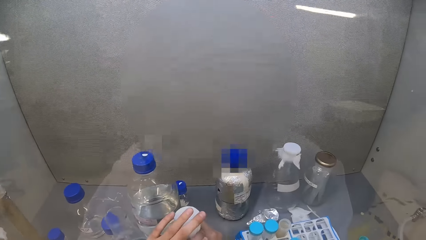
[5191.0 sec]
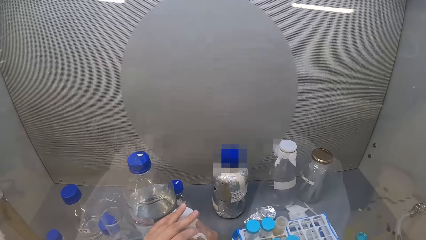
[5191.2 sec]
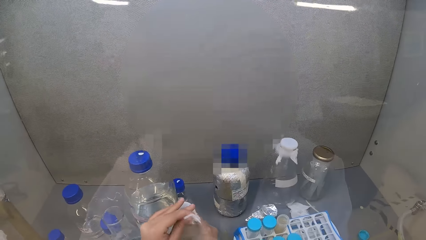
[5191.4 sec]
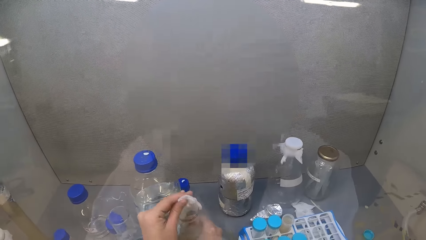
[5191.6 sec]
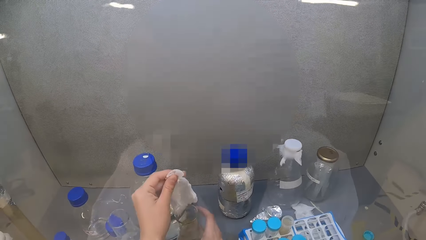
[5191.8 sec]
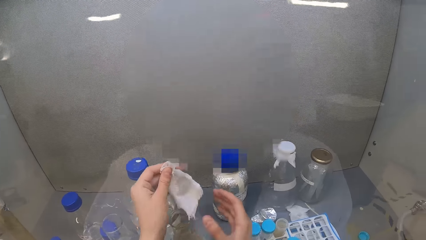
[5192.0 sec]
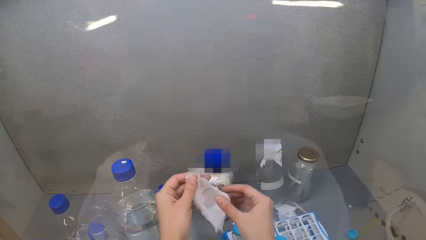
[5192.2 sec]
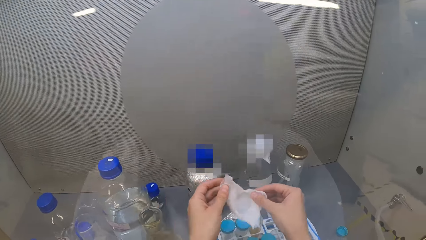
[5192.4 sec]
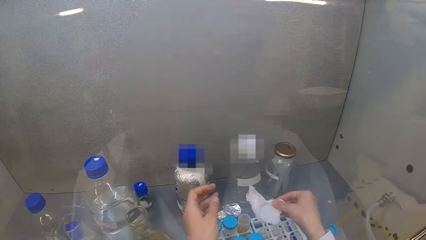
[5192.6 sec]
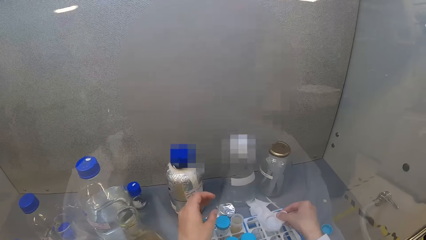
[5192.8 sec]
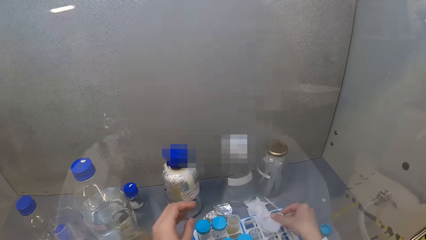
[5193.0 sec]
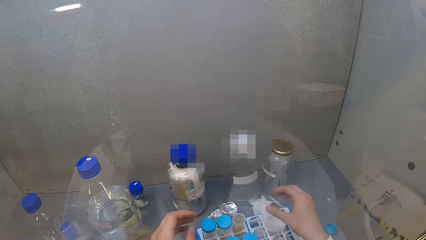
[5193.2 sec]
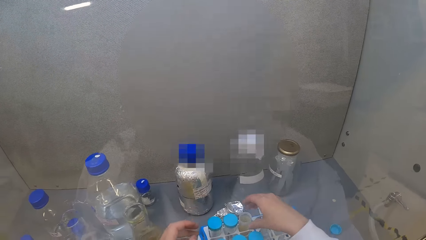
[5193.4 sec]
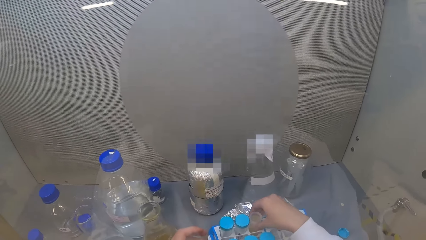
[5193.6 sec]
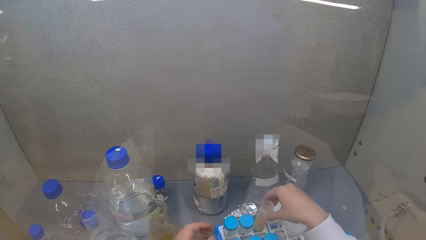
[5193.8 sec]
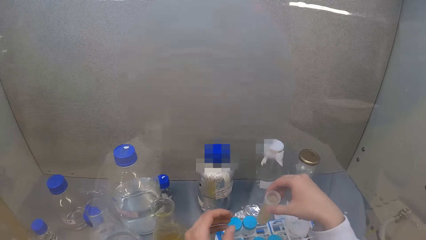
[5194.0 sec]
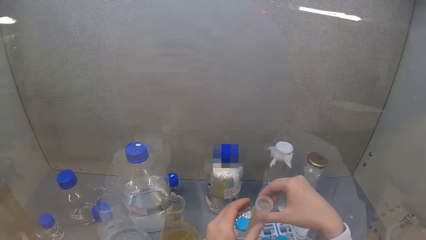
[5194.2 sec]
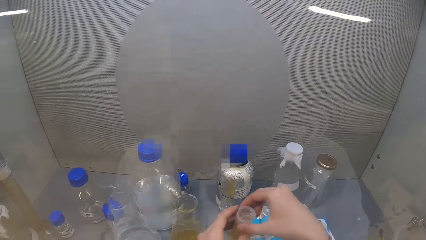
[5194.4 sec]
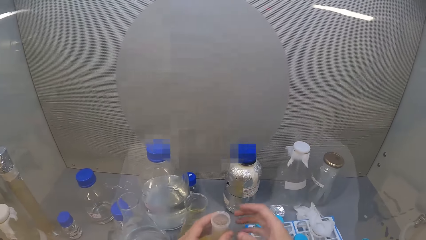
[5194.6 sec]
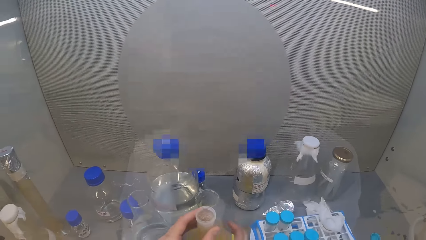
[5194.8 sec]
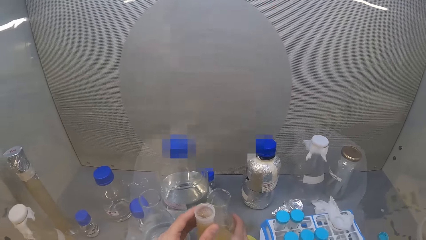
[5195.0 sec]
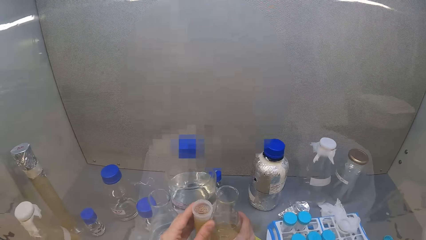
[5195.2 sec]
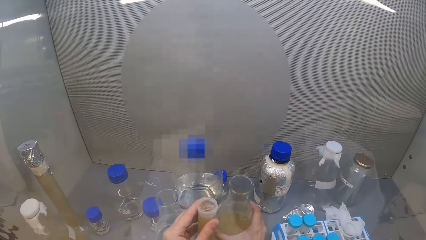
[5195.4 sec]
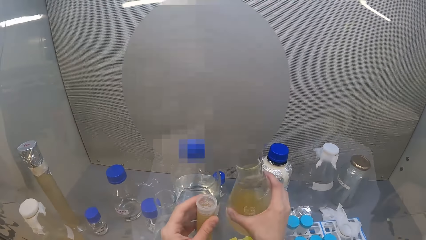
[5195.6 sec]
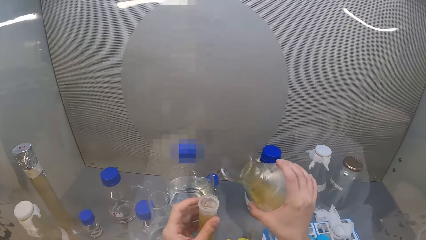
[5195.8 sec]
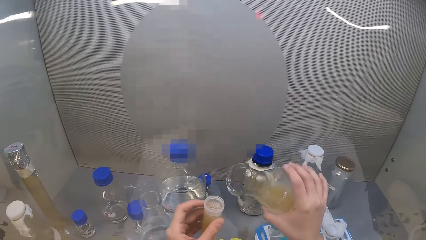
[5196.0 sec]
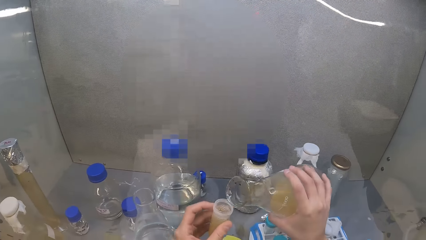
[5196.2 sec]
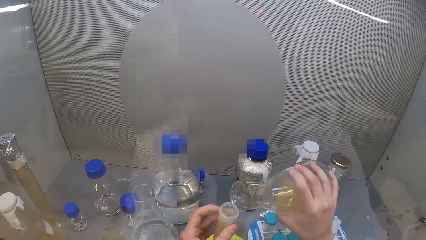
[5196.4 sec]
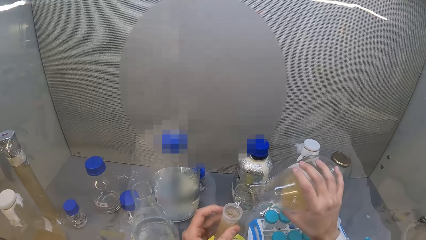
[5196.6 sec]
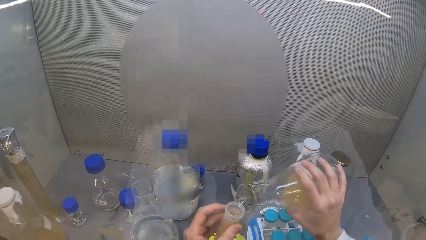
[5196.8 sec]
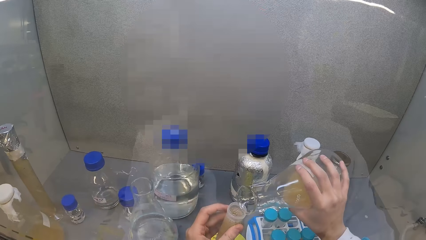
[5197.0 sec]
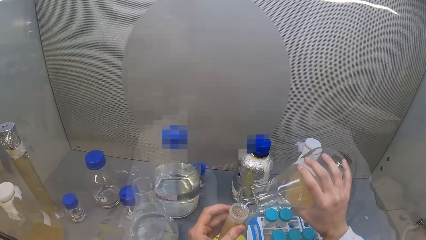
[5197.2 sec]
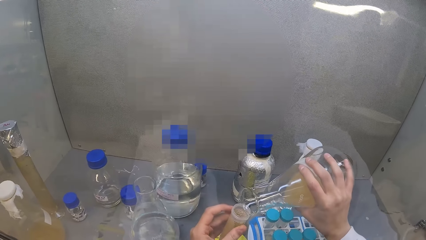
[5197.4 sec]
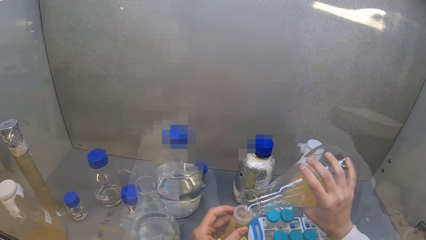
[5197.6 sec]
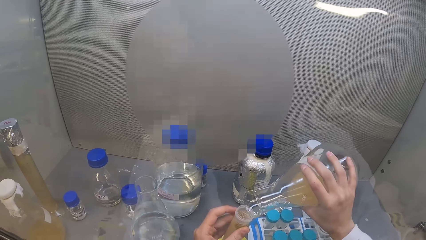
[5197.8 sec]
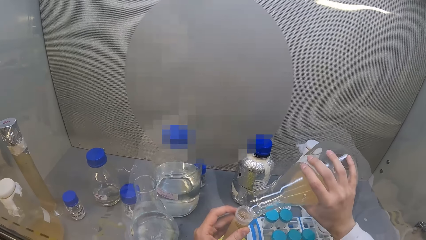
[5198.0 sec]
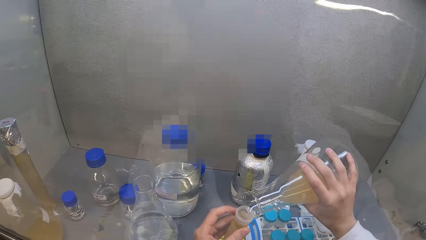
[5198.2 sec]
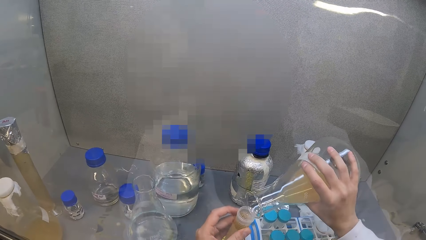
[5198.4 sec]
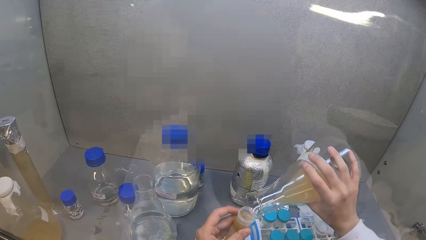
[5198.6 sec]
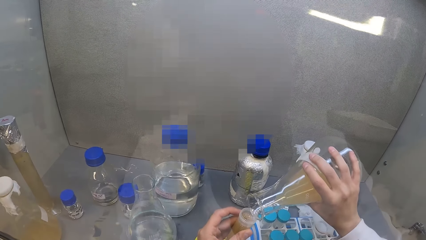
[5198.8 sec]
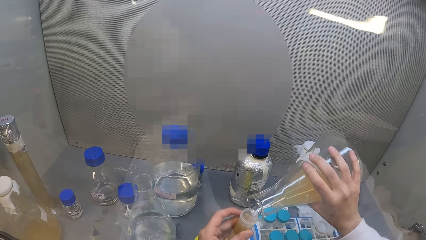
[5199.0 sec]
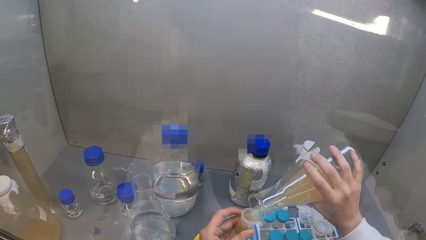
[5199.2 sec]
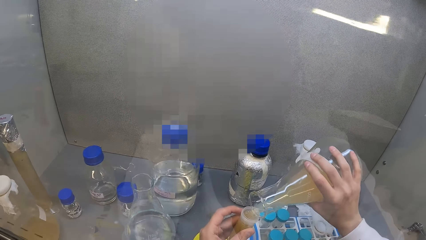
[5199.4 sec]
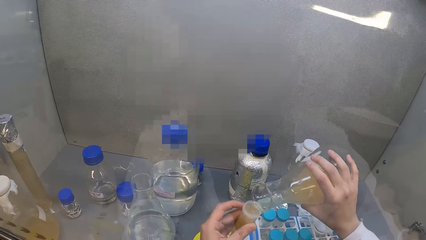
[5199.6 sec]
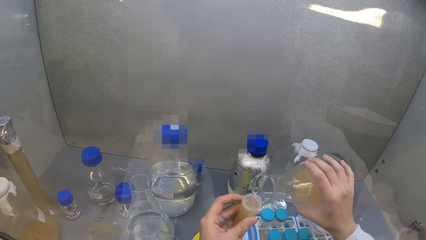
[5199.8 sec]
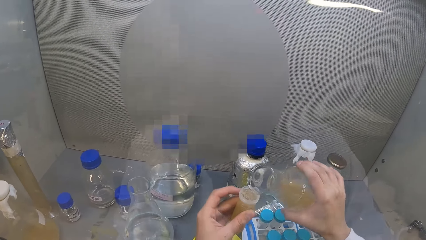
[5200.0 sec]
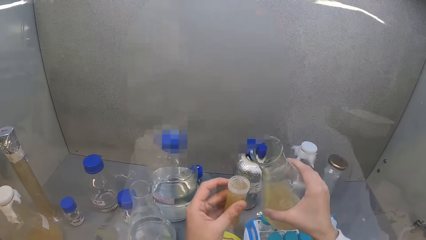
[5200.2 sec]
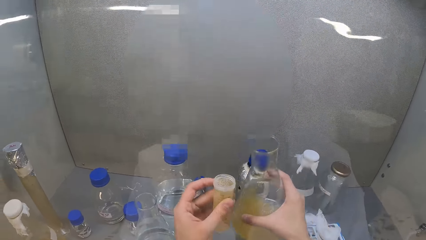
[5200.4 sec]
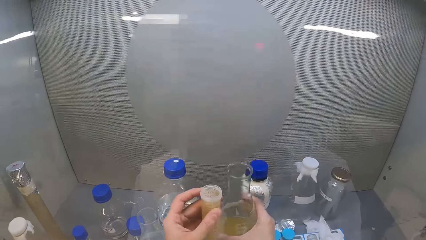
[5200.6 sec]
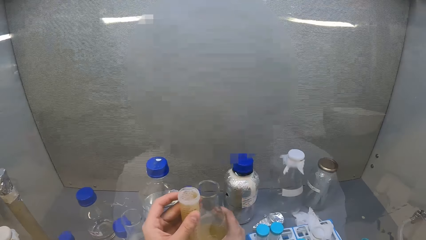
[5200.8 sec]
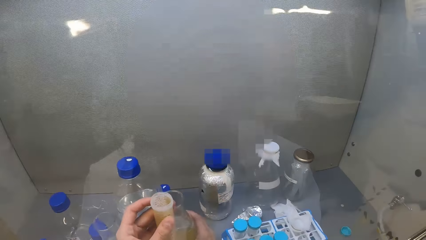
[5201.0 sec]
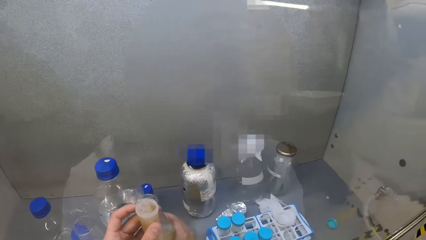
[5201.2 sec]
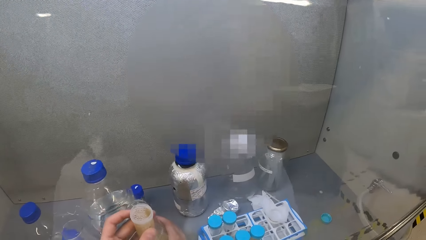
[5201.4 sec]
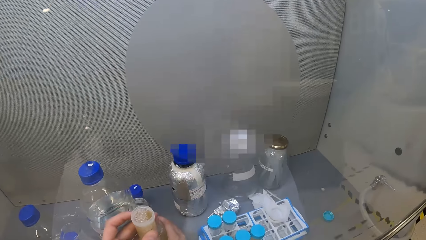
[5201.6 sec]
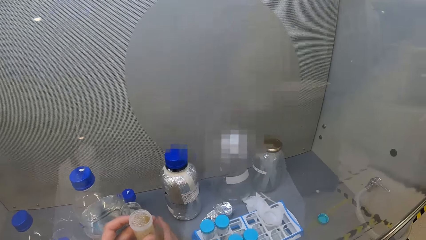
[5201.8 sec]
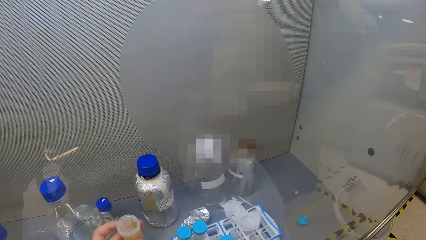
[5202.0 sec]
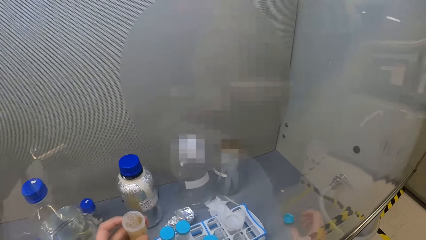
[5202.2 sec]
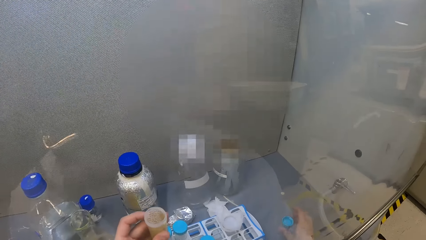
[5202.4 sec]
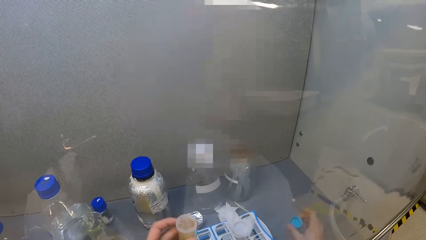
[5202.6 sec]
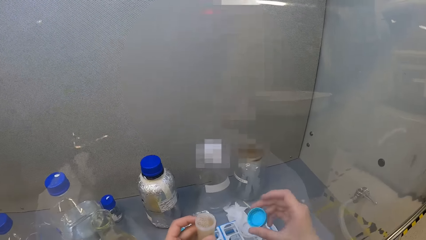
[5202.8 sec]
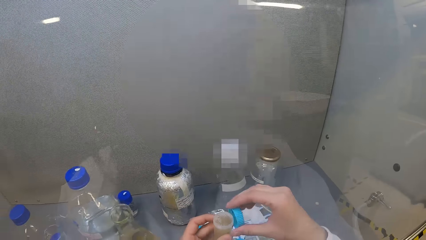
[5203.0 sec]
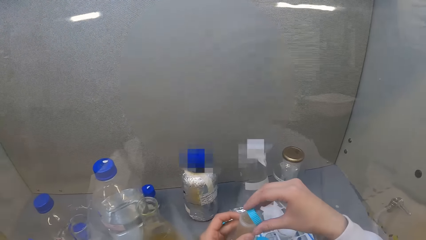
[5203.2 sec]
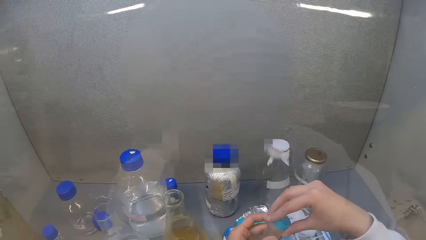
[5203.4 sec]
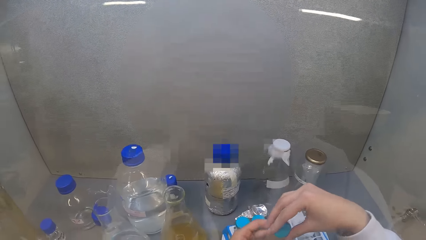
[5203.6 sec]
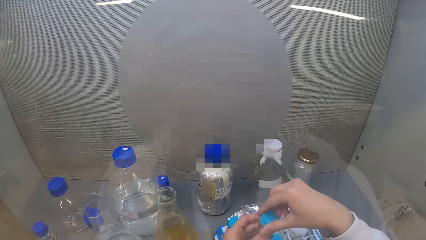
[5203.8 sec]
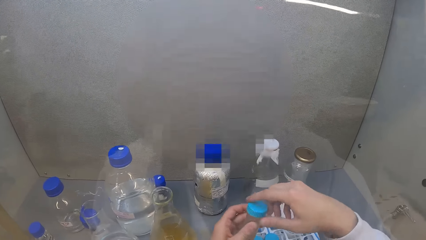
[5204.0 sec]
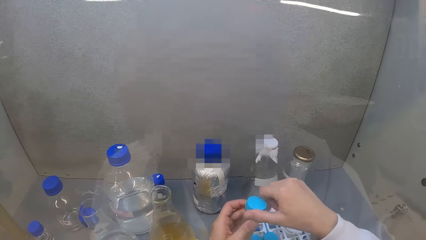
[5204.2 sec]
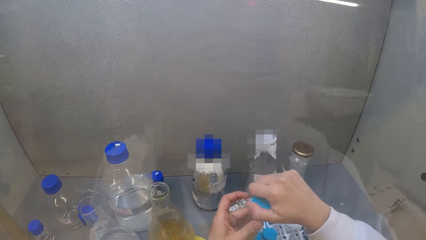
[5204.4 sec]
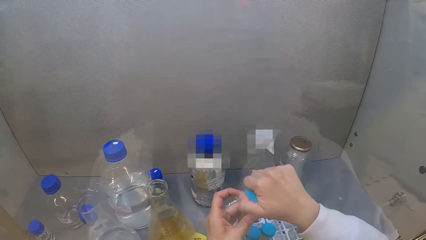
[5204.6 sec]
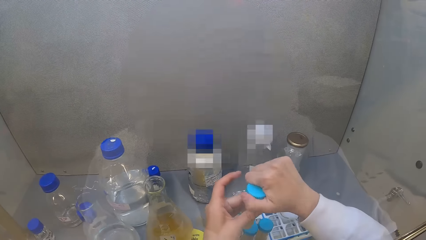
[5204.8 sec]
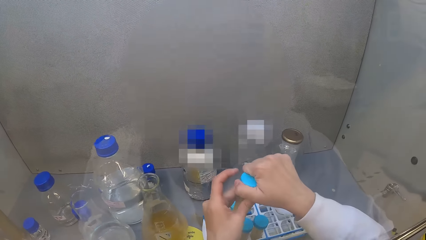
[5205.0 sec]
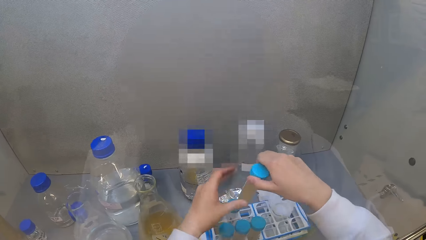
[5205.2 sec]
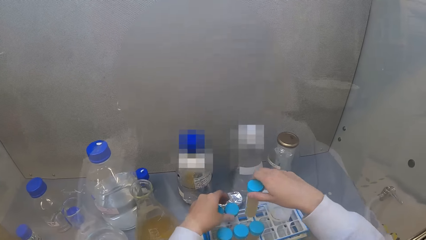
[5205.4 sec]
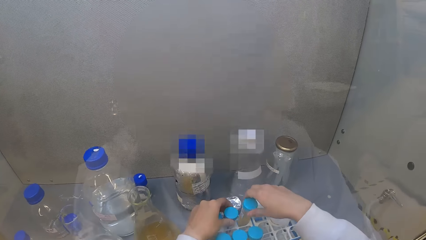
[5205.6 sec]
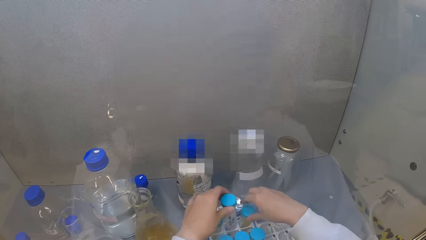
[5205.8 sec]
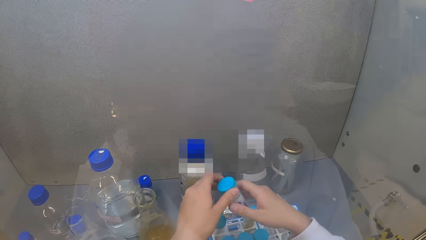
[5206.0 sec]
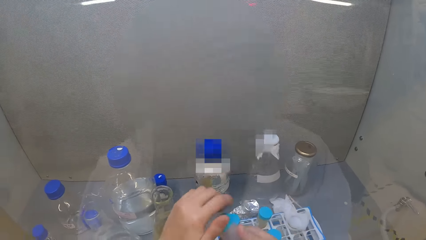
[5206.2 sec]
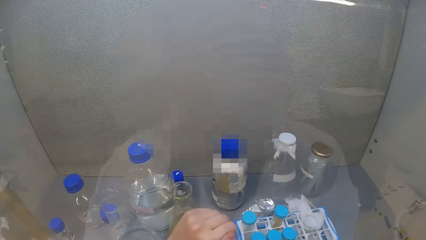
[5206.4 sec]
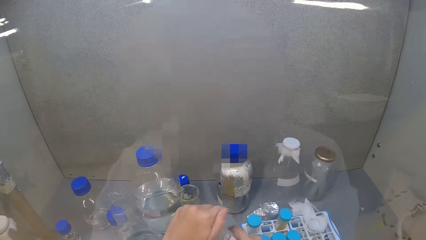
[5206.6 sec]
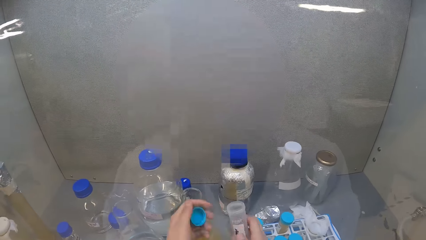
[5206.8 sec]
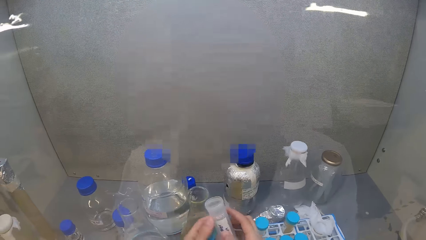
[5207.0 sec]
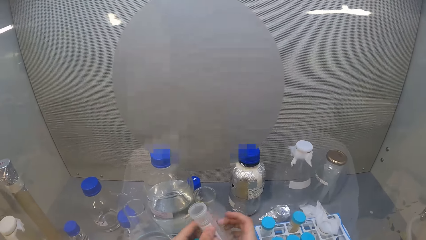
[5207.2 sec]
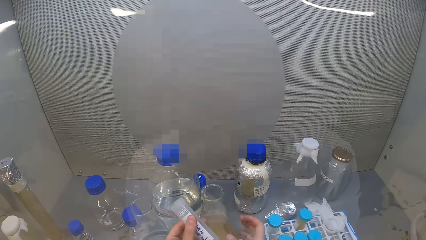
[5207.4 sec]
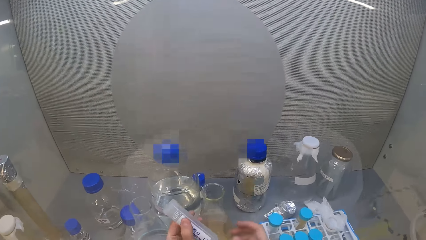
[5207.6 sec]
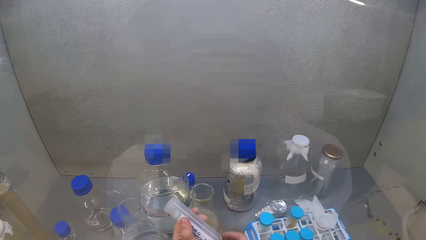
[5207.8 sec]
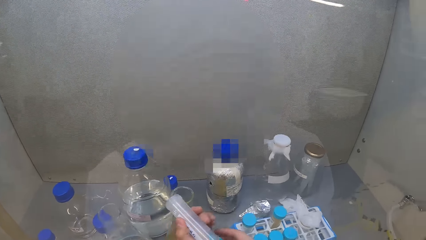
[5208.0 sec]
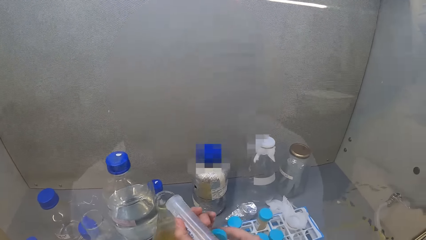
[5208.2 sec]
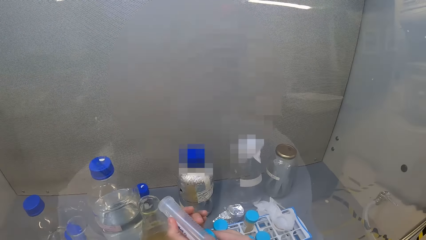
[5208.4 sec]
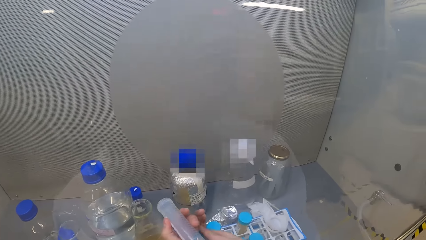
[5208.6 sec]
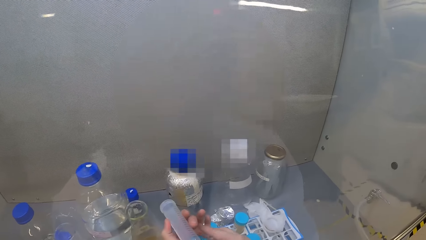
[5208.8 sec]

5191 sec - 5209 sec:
The camera wearer opens the lab beaker. They put the napkin in the laminar flow cabinet. They pick a centrifuge tube from the tray. They pick the lab beaker. They put the liquid in the centrifuge tube. They put the centrifuge tube on the cabinet. They put the lab beaker in the laminar flow cabinet. They pick the lid. They close the centrifuge tube. They put the centrifuge tube in the rack. They pick the centrifuge tube from the tray. They open the centrifuge tube.
